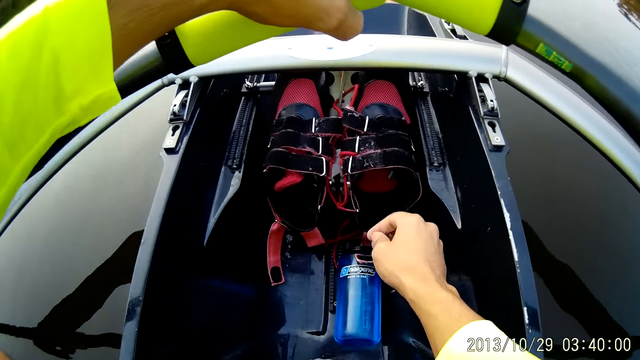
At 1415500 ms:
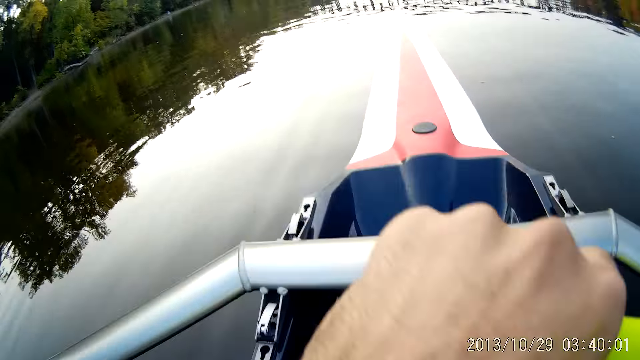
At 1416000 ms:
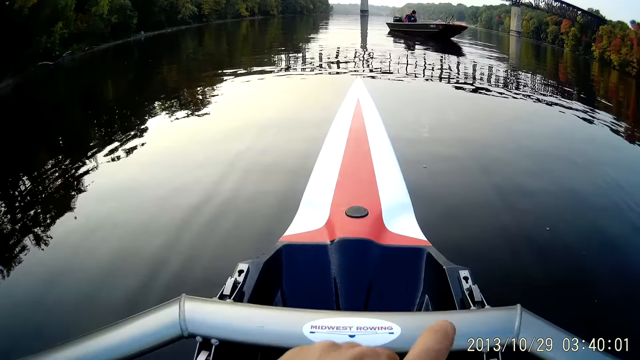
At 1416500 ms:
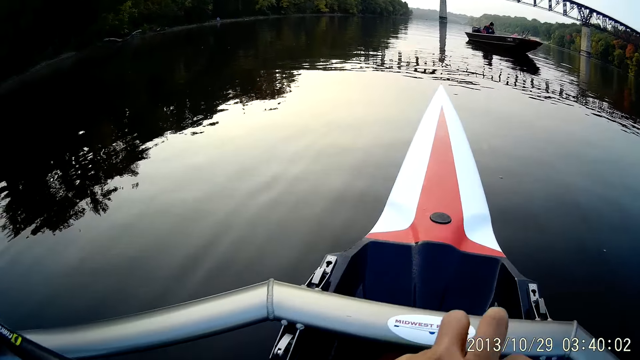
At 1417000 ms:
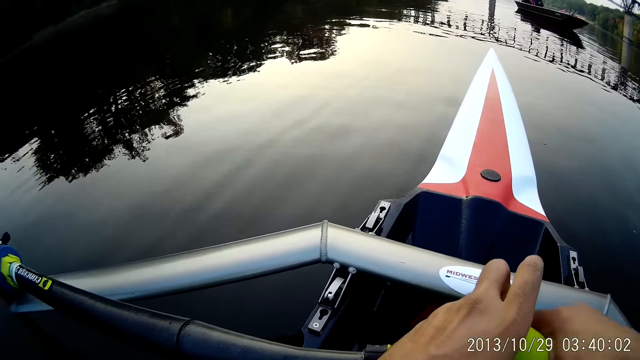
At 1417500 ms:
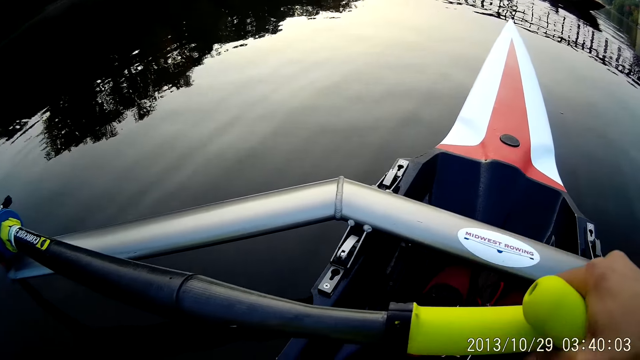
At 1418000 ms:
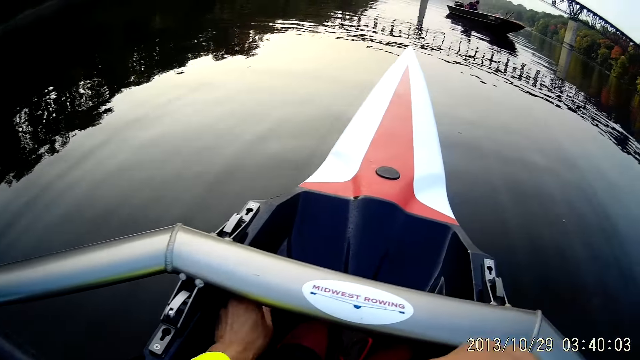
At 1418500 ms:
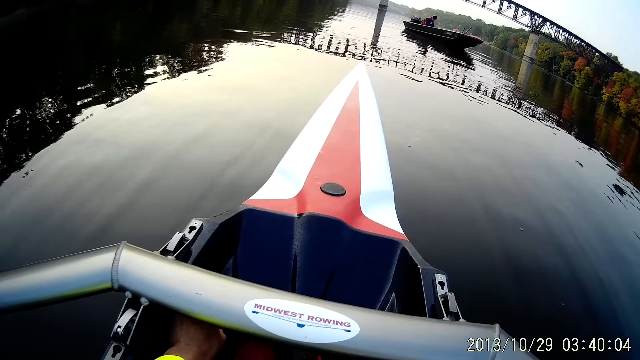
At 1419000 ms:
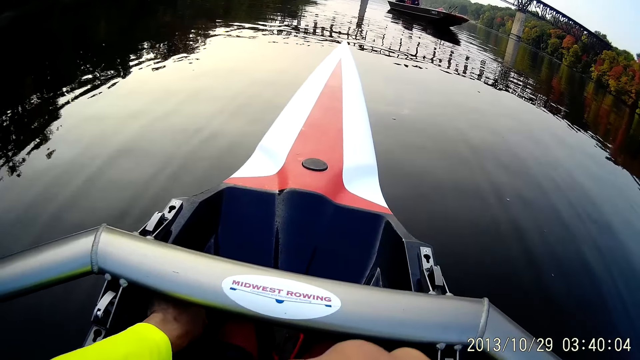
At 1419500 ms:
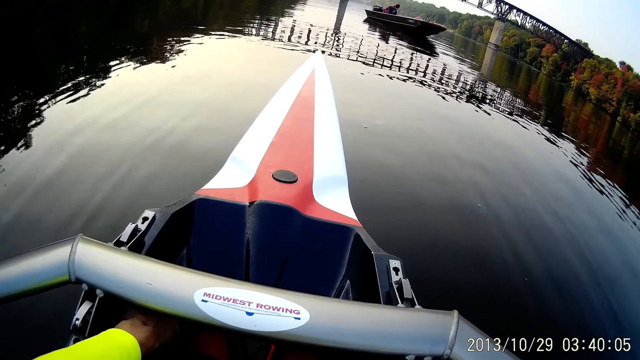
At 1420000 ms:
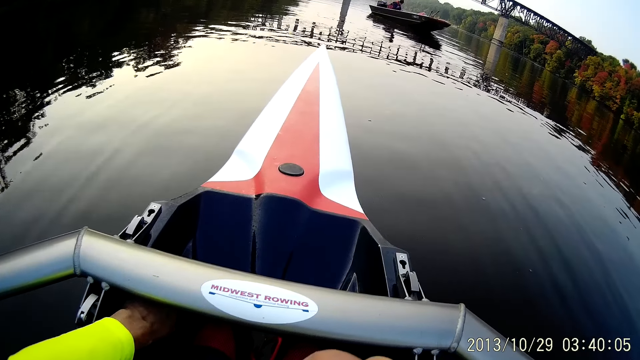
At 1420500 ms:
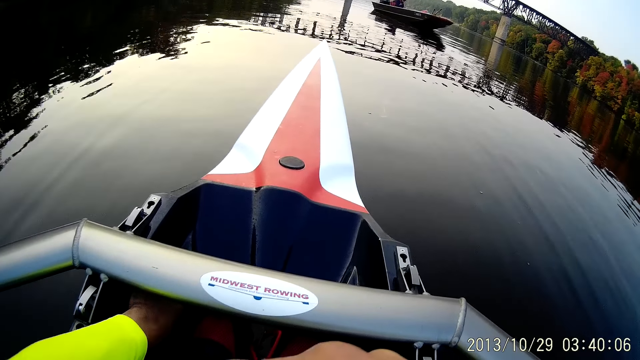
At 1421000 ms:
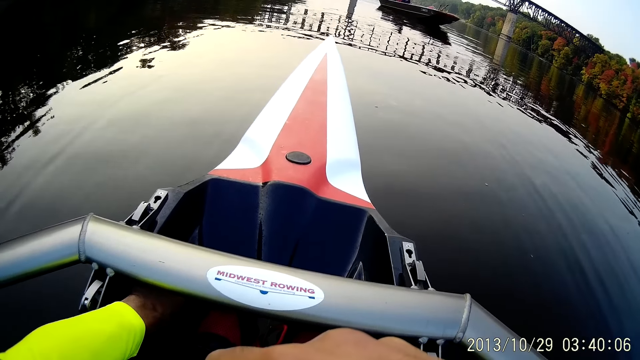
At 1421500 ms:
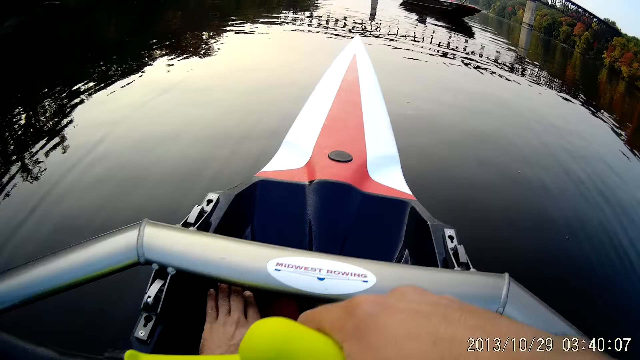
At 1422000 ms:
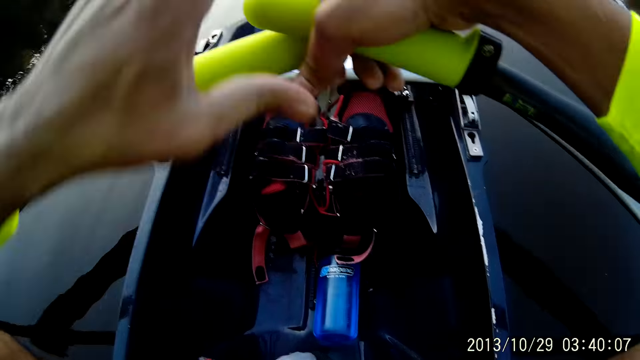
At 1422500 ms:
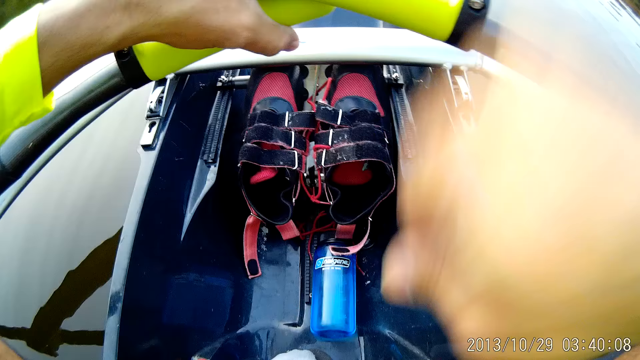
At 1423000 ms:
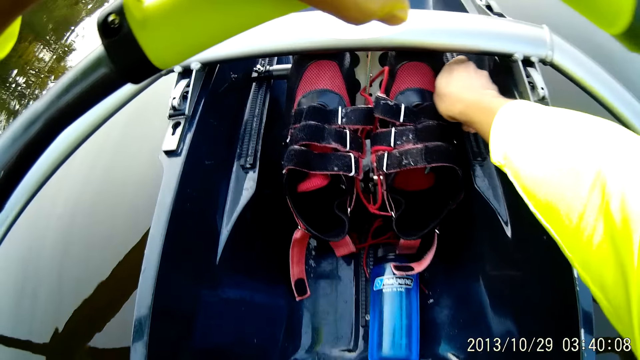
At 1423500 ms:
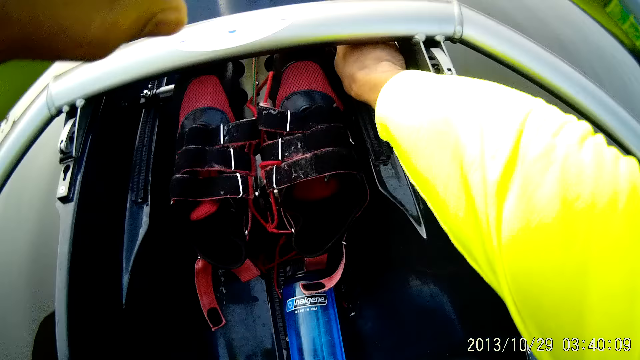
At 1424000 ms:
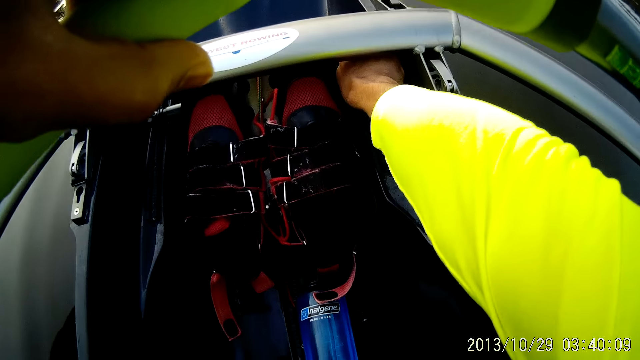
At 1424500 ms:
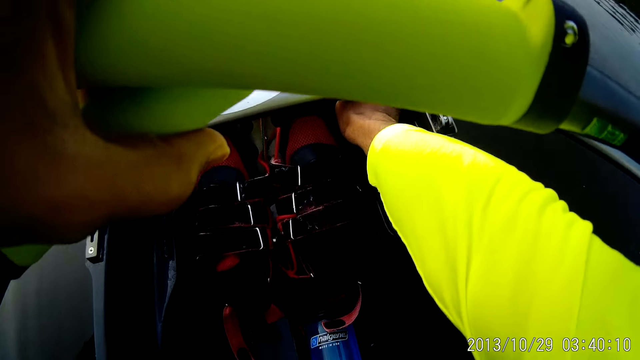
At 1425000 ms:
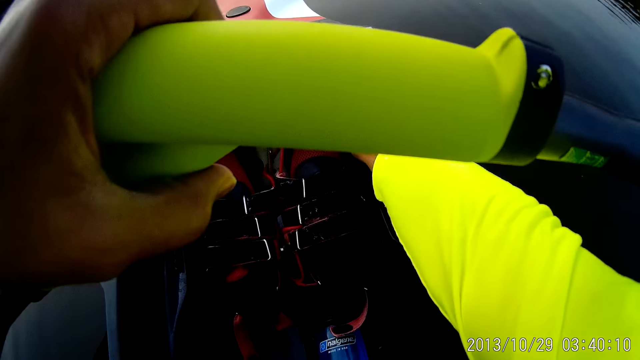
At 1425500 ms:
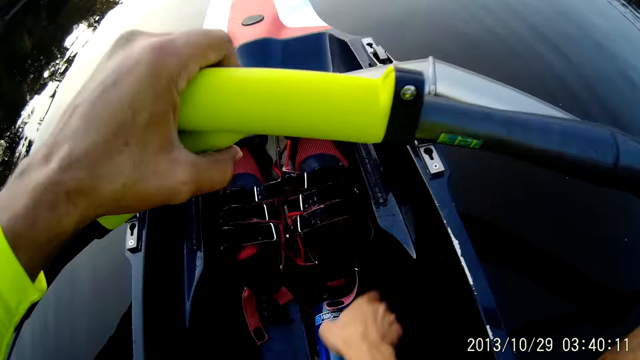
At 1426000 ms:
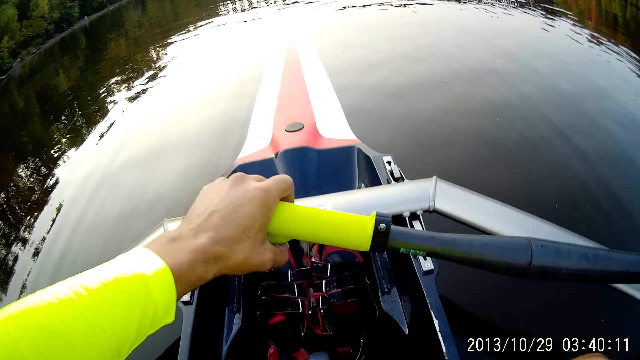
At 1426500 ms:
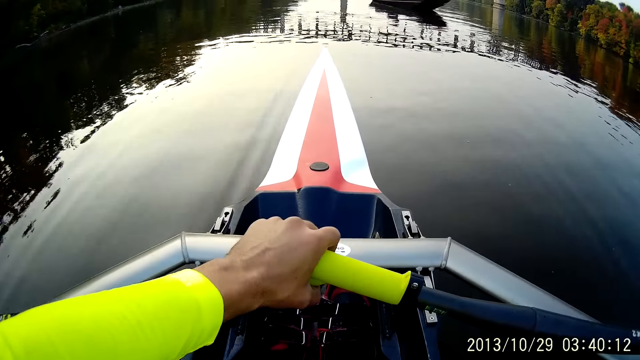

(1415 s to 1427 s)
The camera wearer adjusts something using the left hand. They ride a boat at the river. They adjust something using the right hand.

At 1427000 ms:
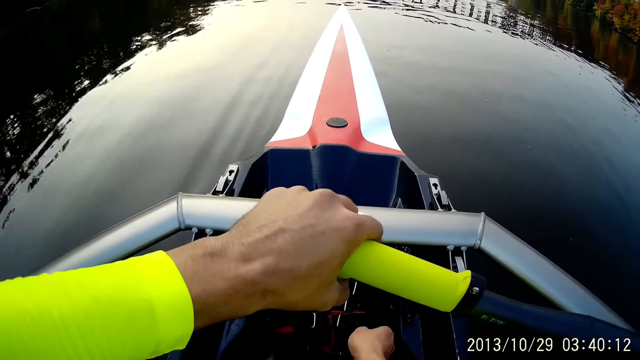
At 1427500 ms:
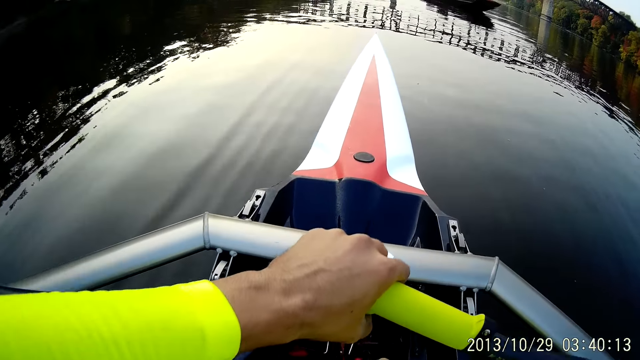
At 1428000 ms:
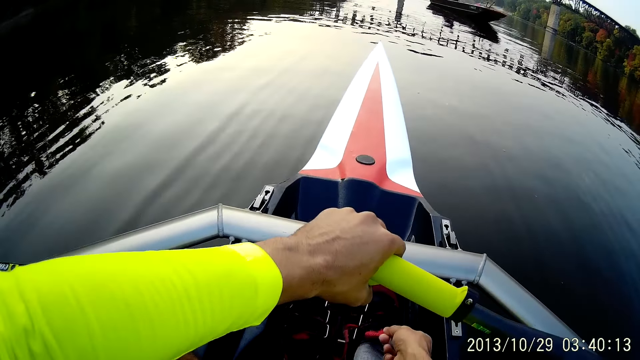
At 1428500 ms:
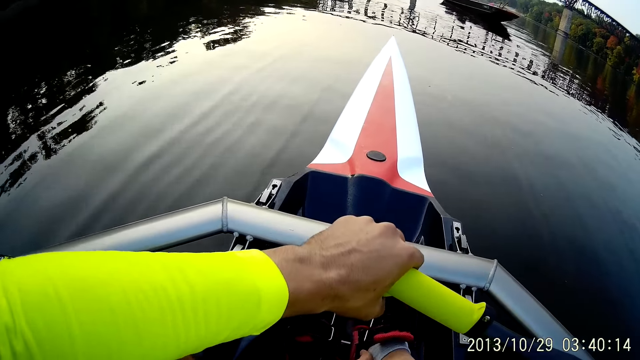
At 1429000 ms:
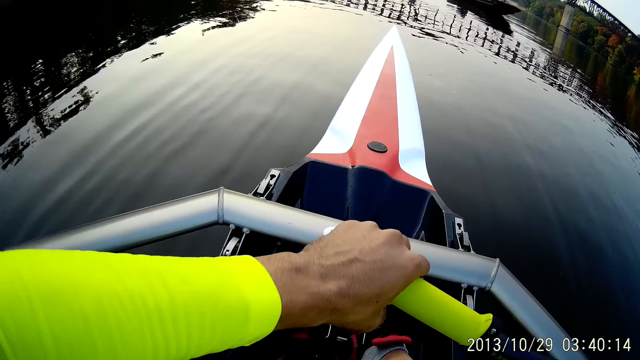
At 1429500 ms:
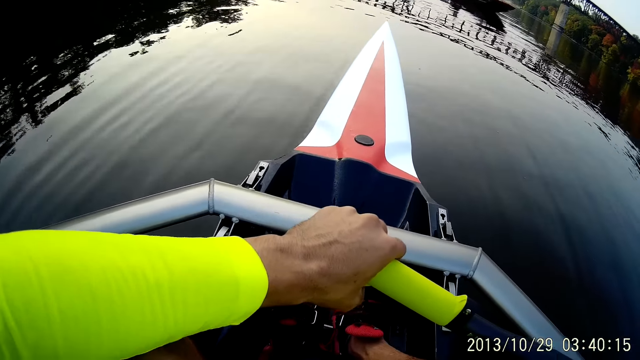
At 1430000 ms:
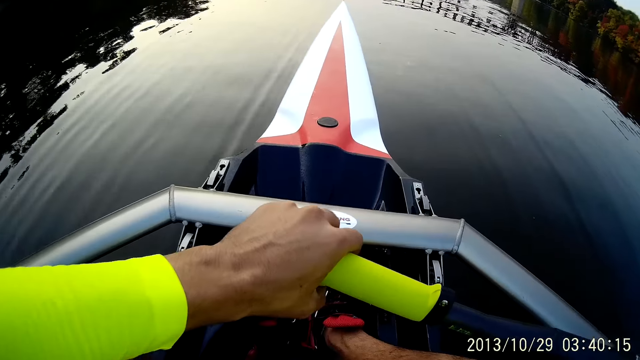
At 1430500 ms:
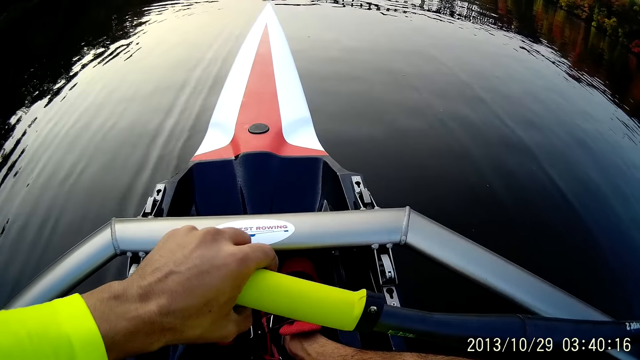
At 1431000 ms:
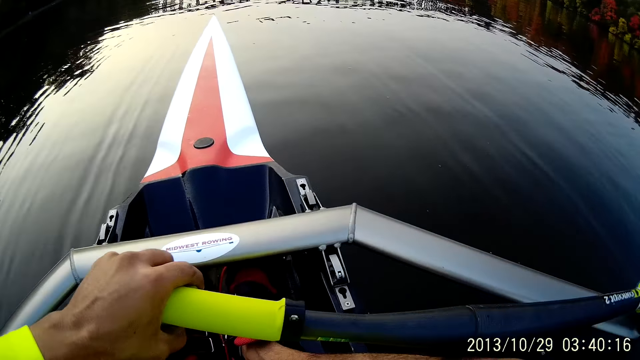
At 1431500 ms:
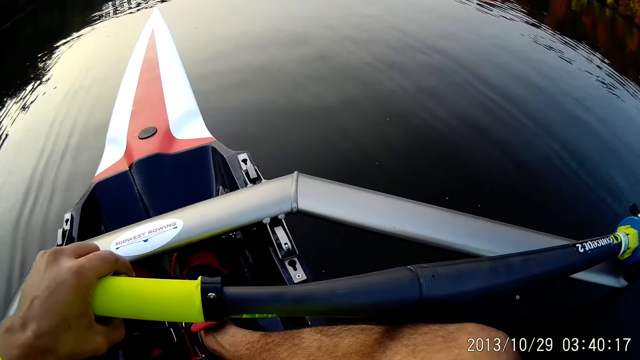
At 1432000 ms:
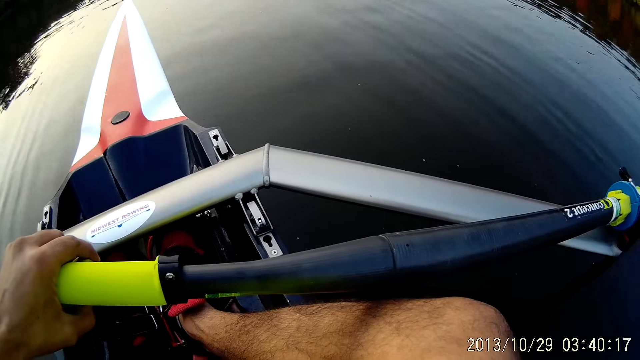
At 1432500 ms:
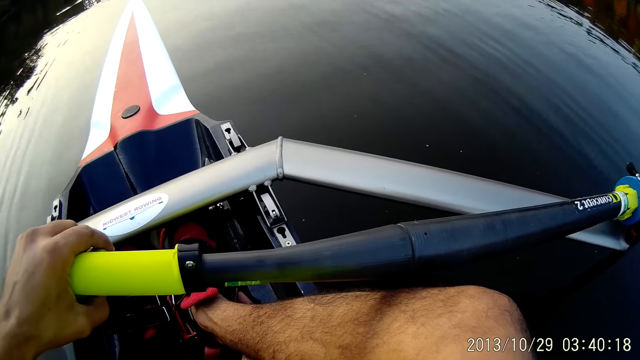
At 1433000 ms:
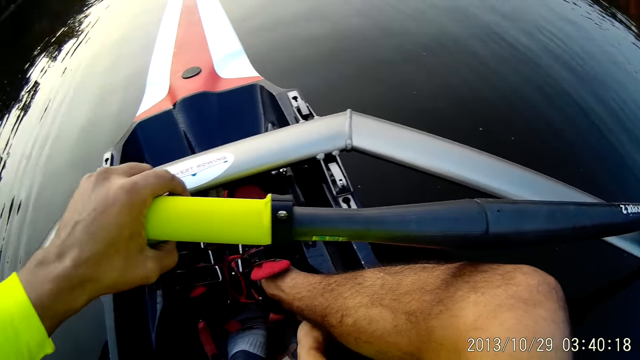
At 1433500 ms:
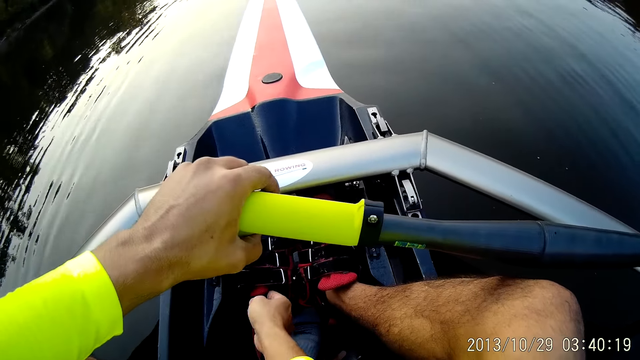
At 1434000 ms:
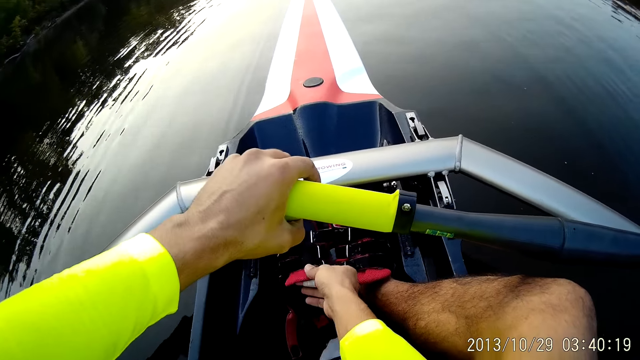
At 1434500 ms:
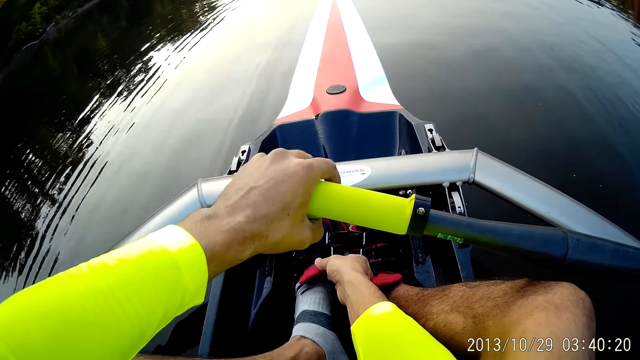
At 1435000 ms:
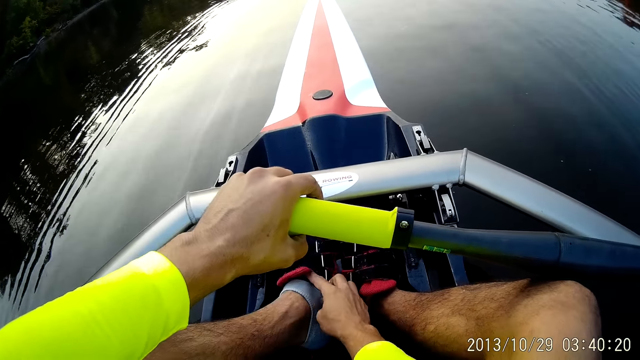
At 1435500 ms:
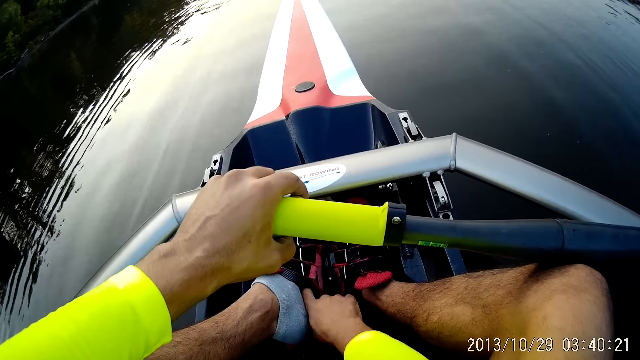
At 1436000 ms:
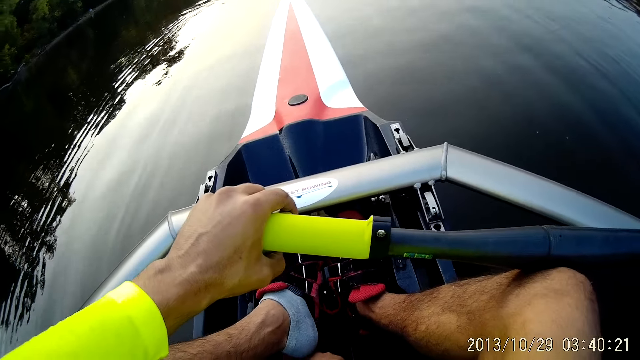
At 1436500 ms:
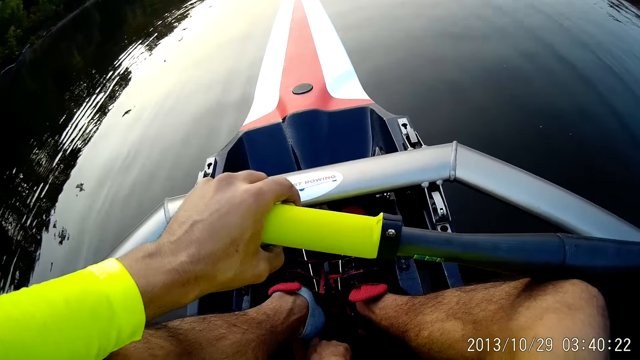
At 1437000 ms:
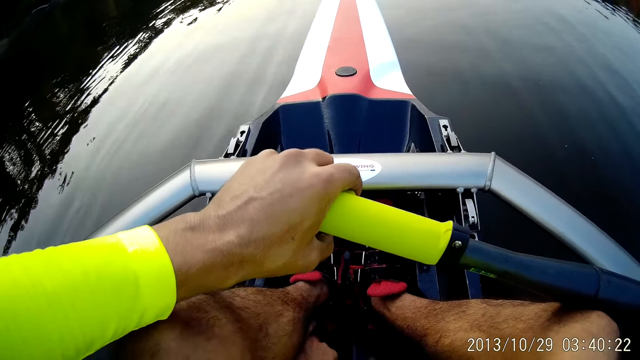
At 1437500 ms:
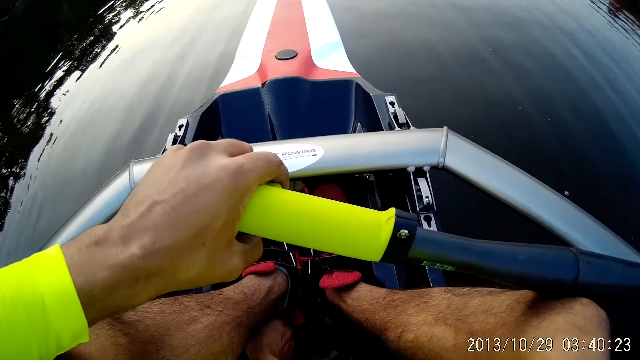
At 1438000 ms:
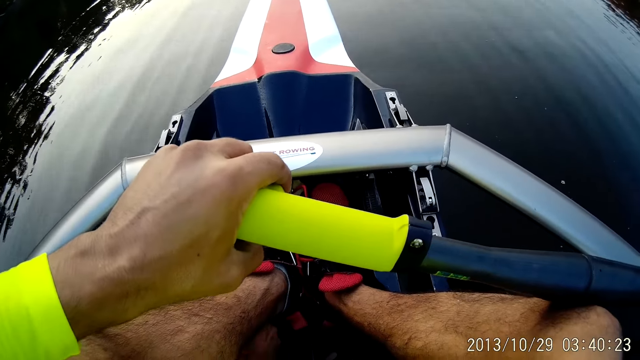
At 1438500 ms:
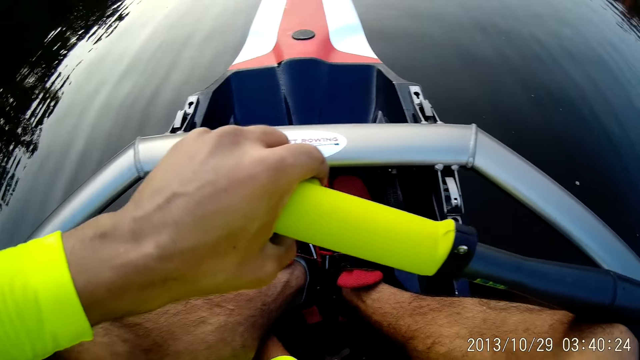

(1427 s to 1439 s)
The camera wearer wears the right shoe. They wear the left shoe.
